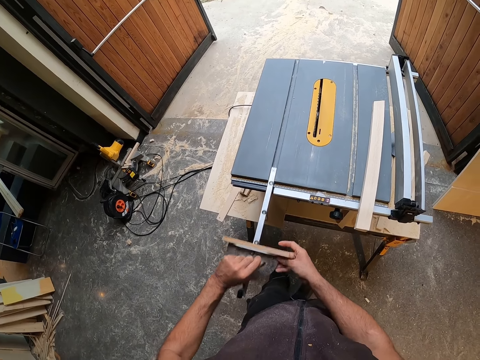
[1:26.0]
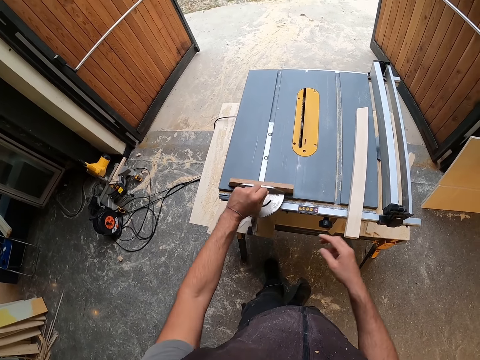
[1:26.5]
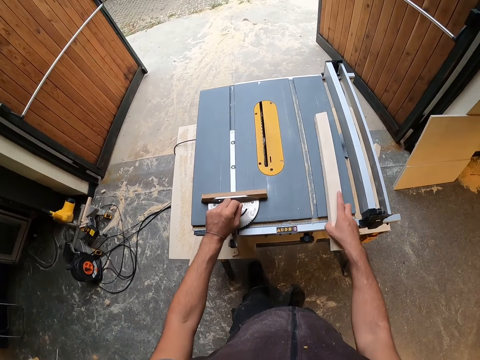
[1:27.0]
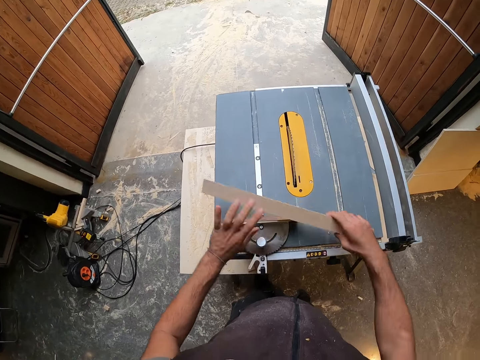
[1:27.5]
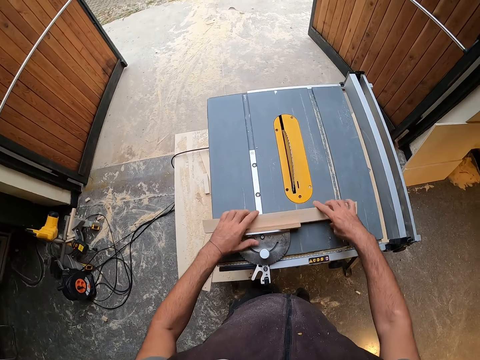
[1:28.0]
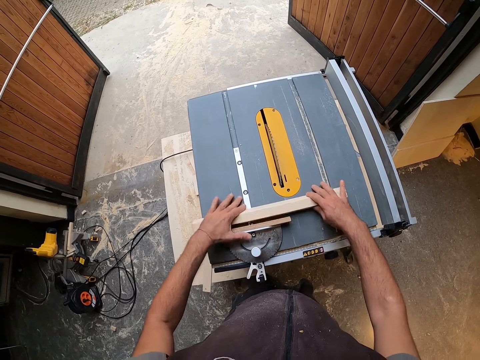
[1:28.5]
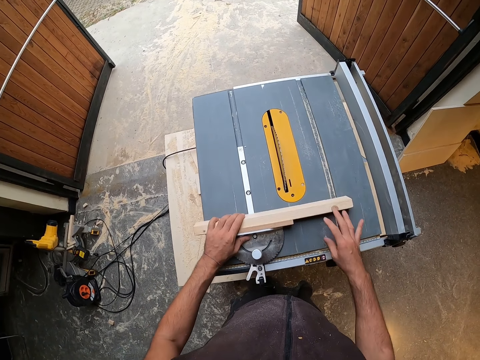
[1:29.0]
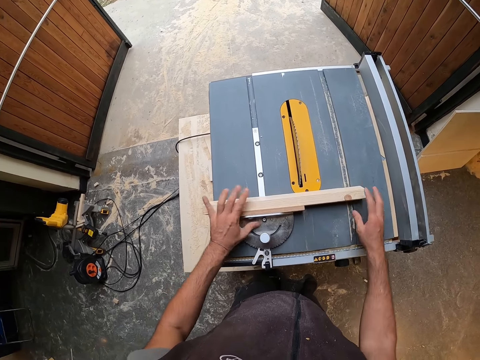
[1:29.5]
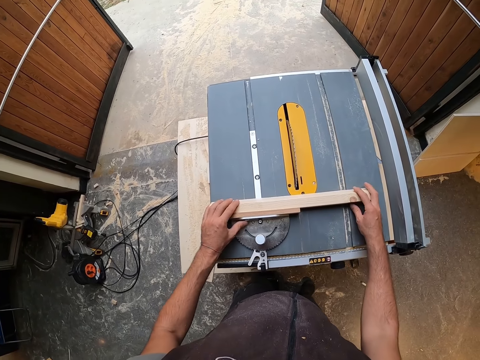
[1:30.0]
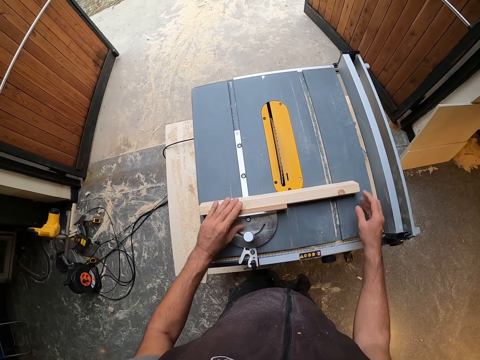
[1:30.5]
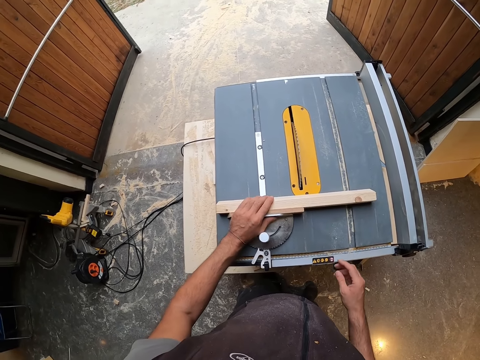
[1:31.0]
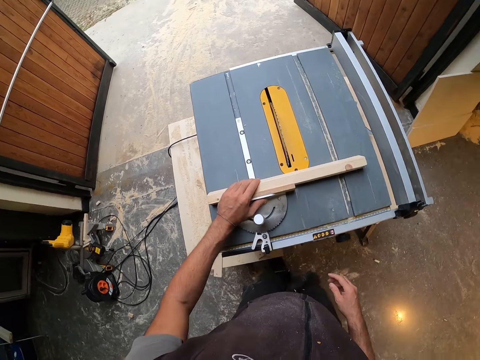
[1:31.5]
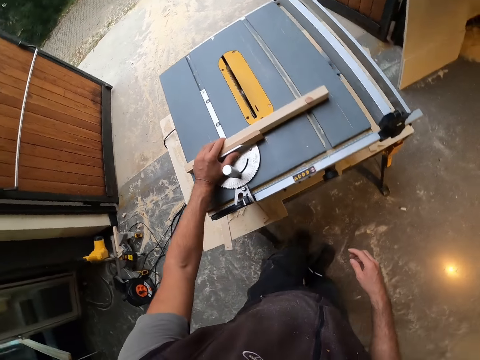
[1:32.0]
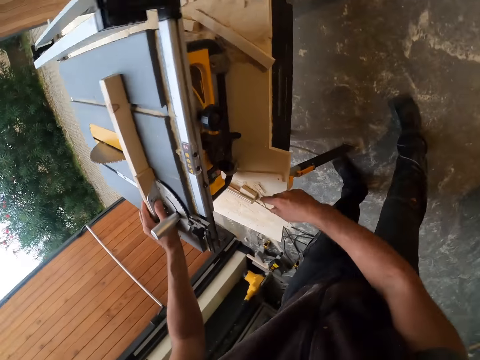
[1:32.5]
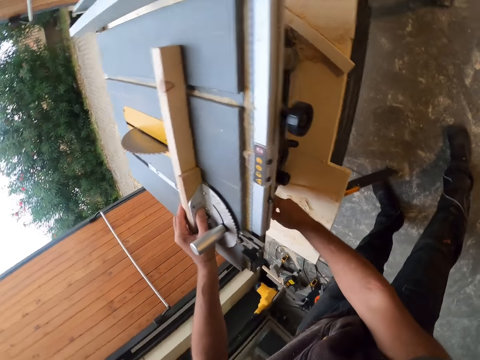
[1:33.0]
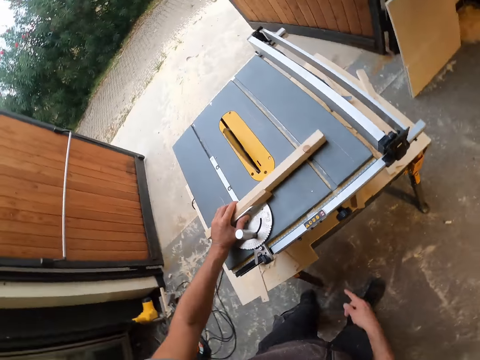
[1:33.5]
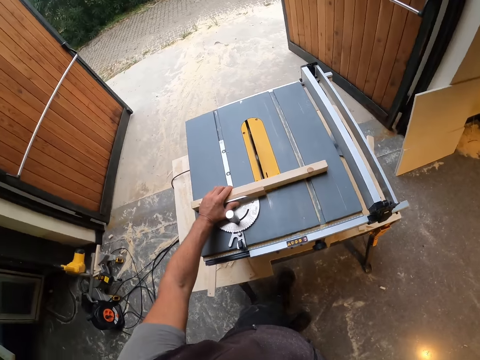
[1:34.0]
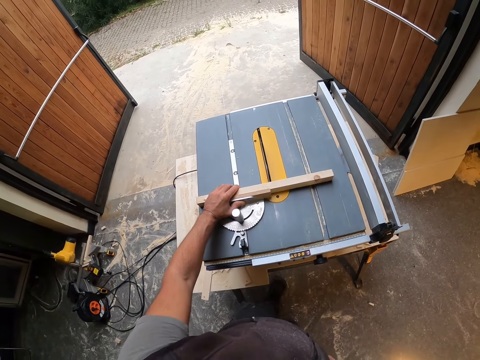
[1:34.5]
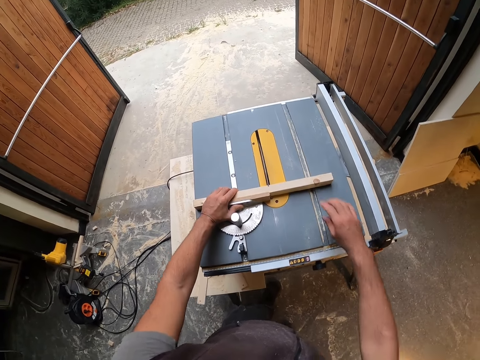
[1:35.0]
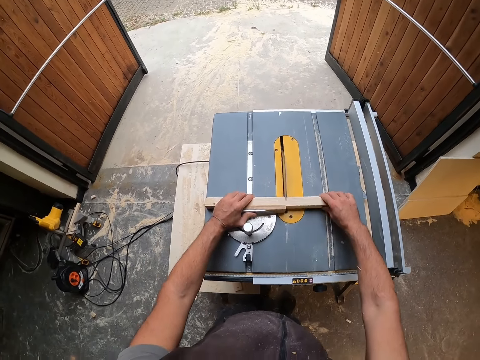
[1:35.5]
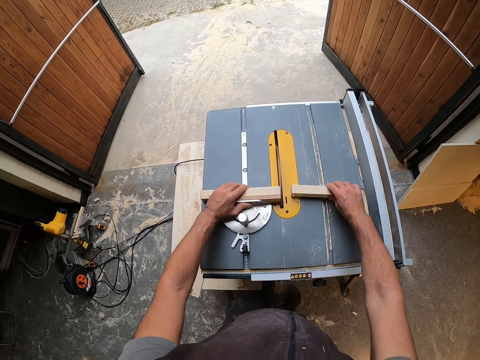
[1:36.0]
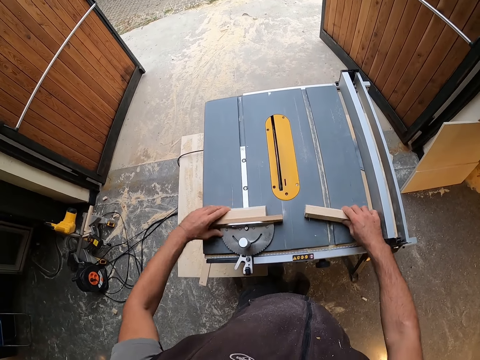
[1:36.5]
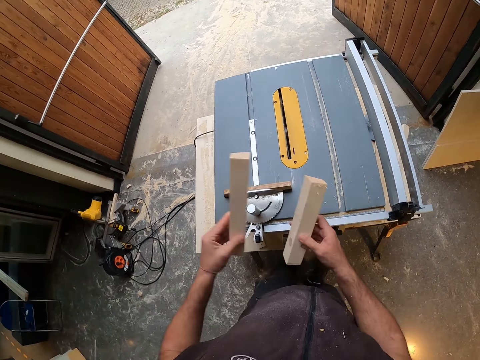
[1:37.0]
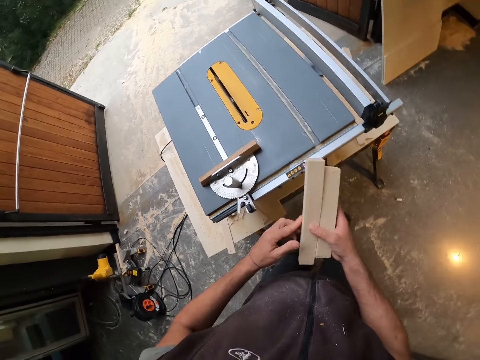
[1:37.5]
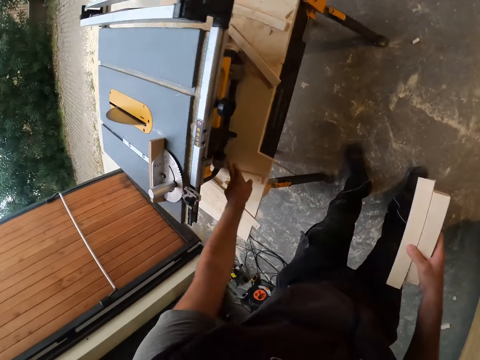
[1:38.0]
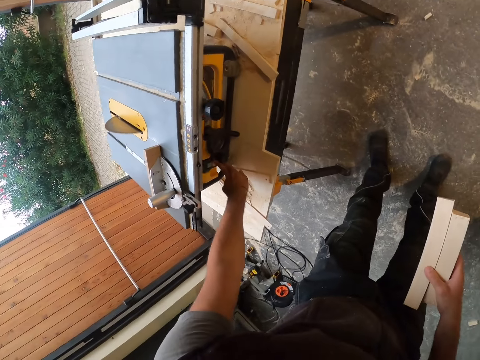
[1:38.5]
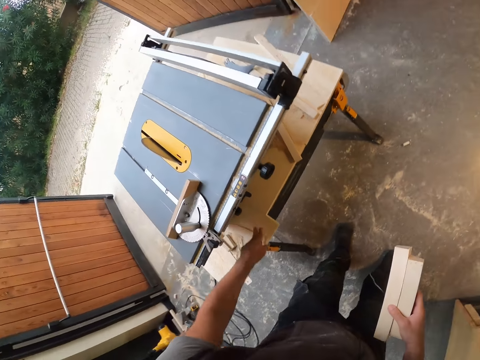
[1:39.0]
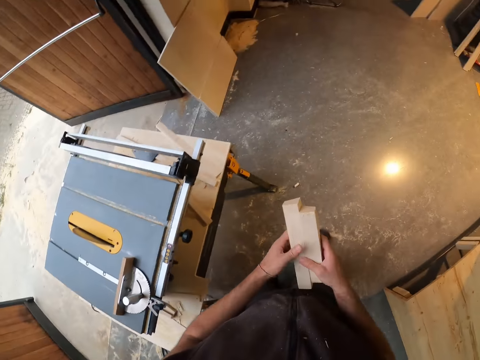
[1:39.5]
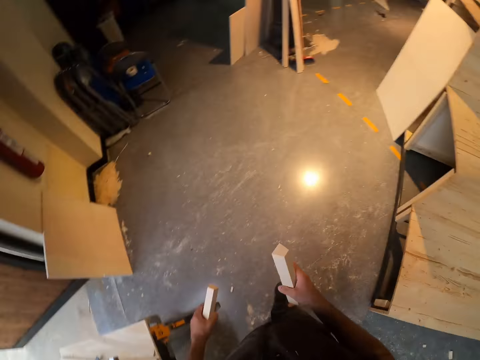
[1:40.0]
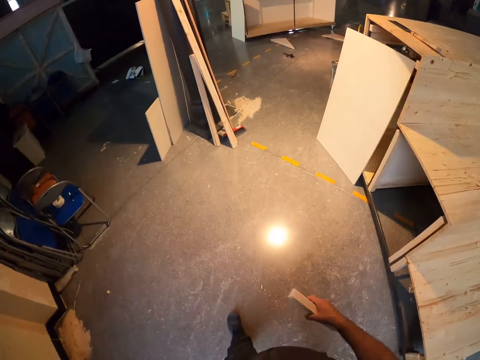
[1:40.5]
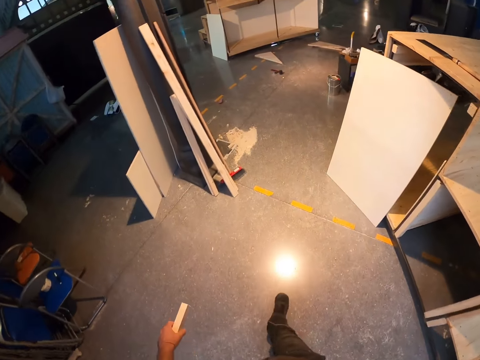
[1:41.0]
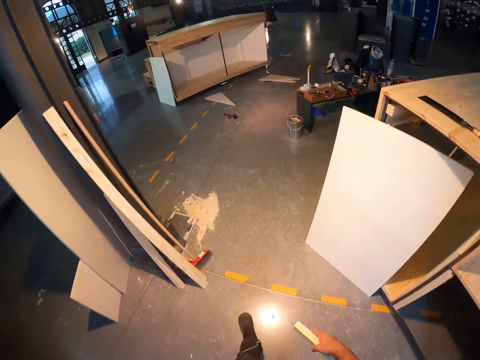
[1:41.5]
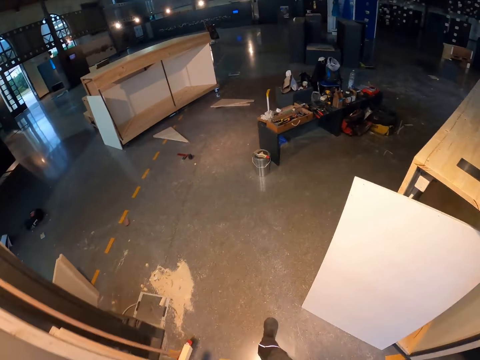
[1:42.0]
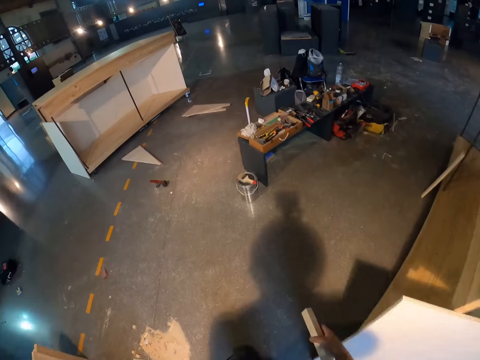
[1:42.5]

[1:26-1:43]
The camera wearer picks the wood from the table saw with his right hand. He places the wood against the miter gauge with both hands. He adjusts the wood. He adjusts the miter gauge on the table saw with his left hand. He touches the wood on the table saw with both hands. He adjusts the wood. He turns on the table saw with his right hand. He cuts the wood on the table saw with his left hand. He touches the wood on the table saw with his right hand. He holds the piece of wood with both hands. He adjusts the miter gauge. He picks the wood from the table saw with both hands. He passes the wood to his right hand from his left hand. He turns off the table saw with his right hand. He passes the wood to his left hand from his right hand. He holds the pieces of wood with both hands. He walks.

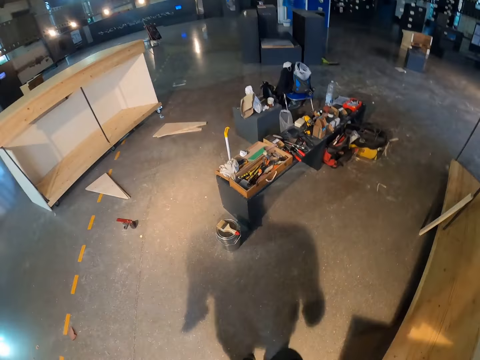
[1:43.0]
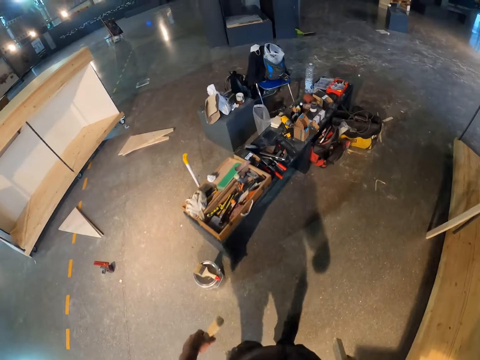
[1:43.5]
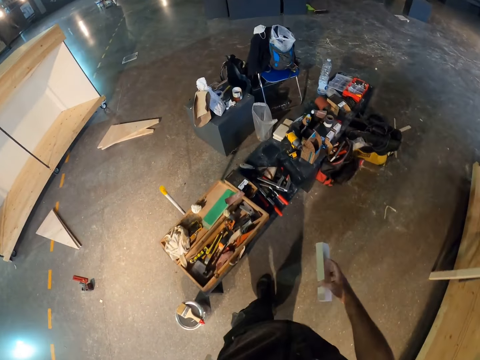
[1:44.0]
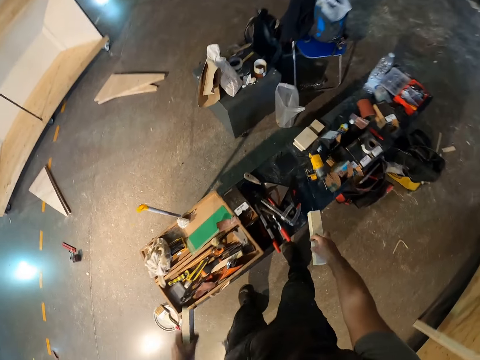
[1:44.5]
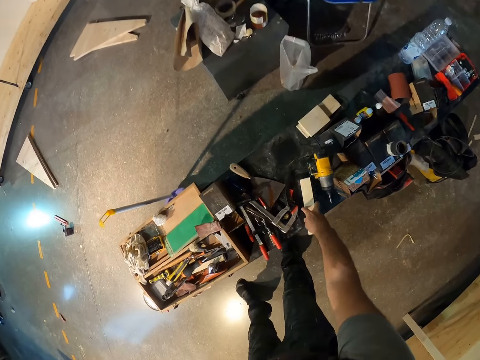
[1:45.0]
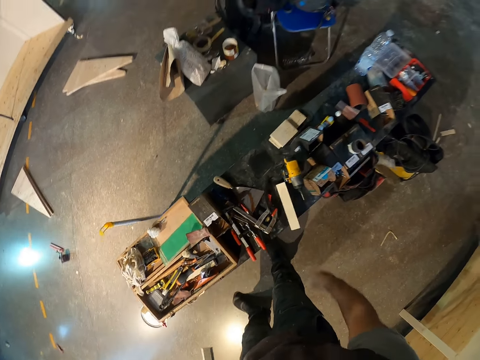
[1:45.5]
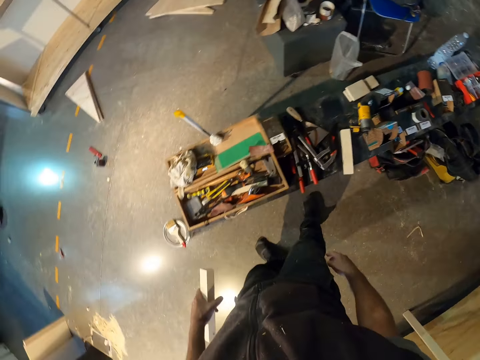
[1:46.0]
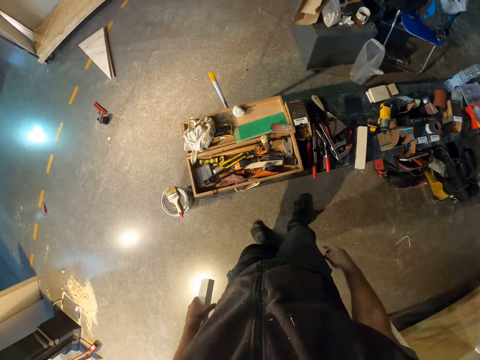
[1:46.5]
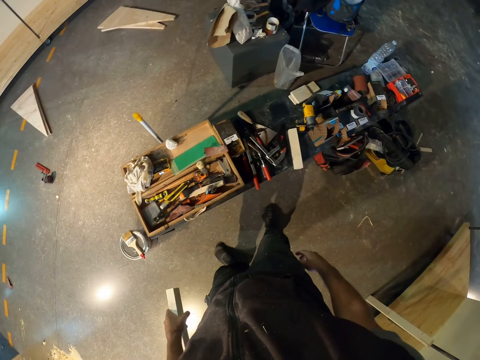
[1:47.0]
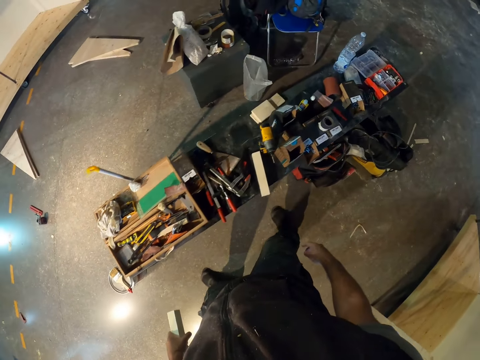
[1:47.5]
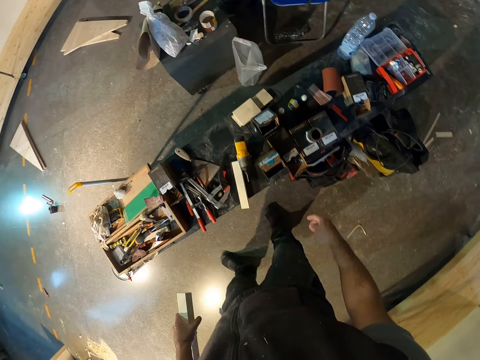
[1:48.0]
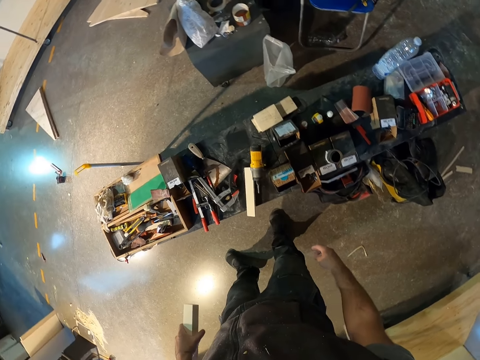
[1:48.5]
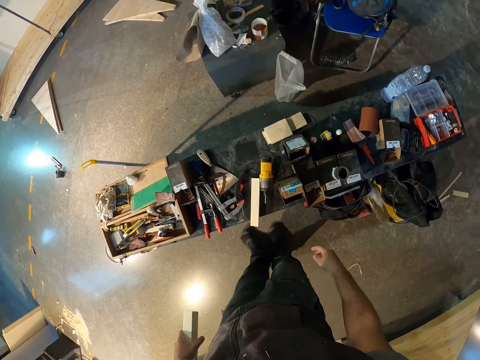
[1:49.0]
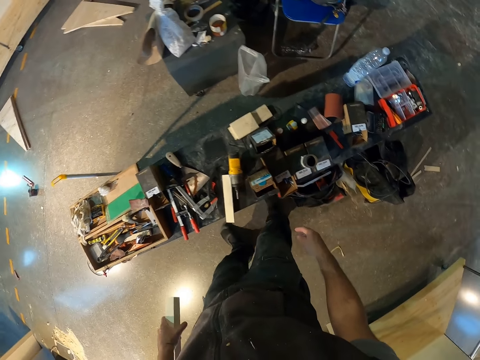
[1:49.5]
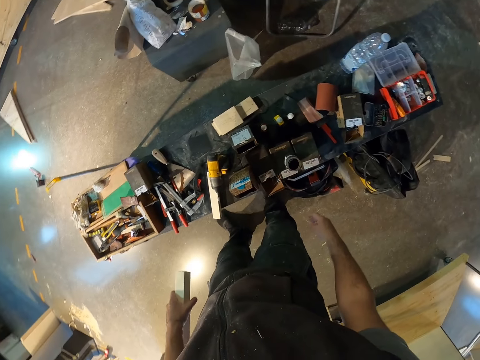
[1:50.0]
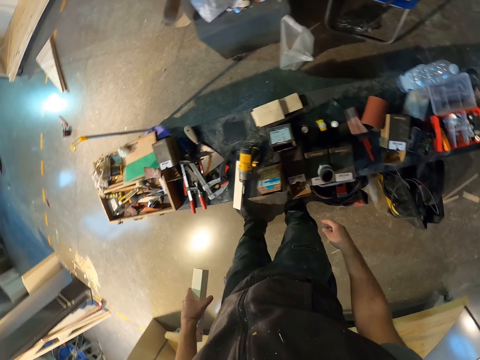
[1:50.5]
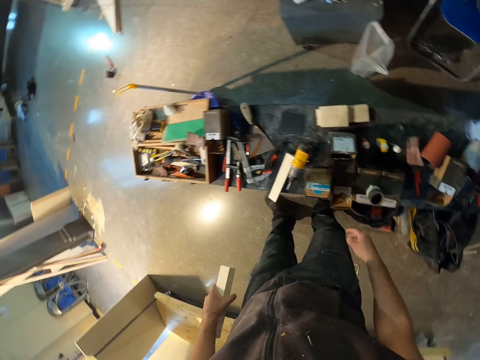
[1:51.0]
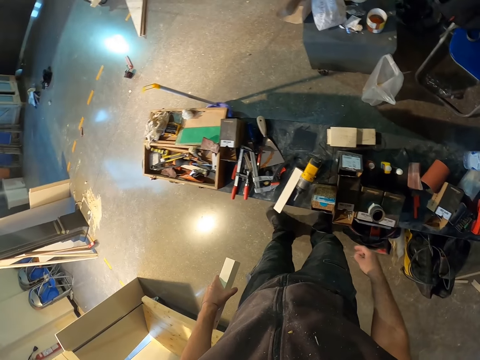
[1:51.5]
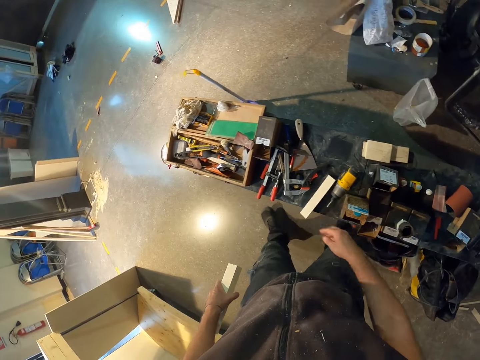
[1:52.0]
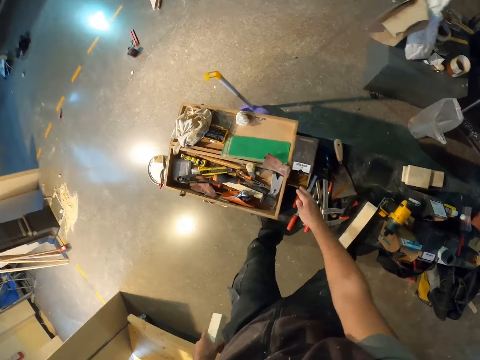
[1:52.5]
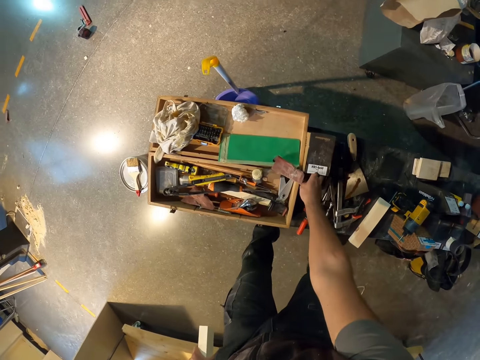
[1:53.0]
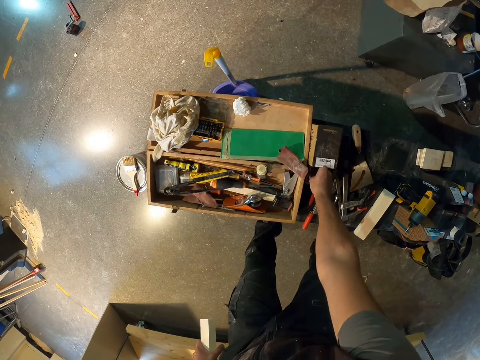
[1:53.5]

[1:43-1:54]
The camera wearer walks towards a work bench. He drops the wood on the work bench with his right hand. He moves. He picks a bunch of screws from the work bench with his right hand.
